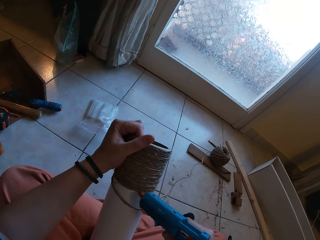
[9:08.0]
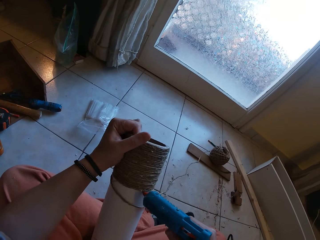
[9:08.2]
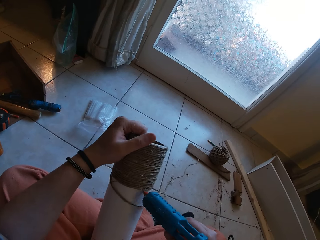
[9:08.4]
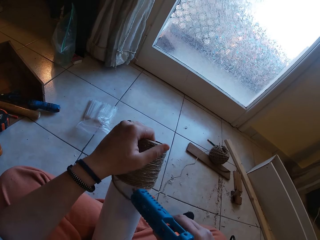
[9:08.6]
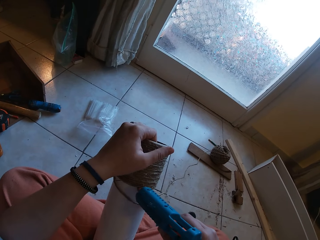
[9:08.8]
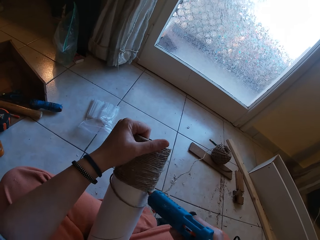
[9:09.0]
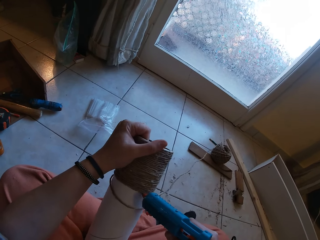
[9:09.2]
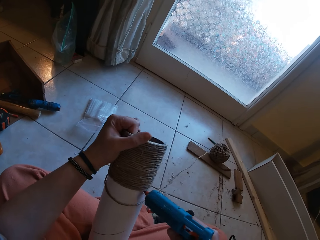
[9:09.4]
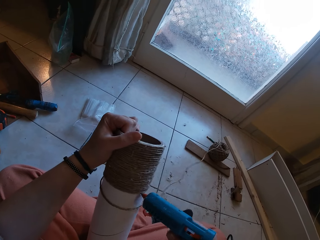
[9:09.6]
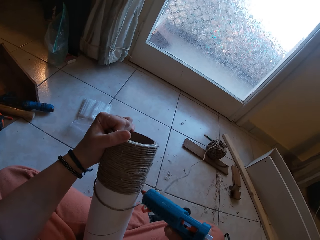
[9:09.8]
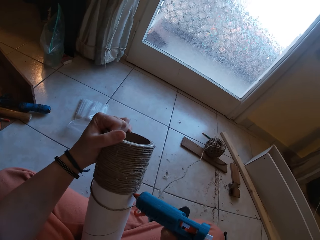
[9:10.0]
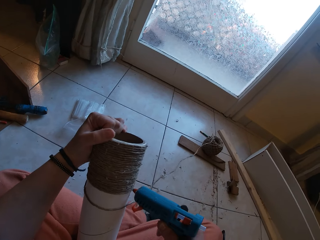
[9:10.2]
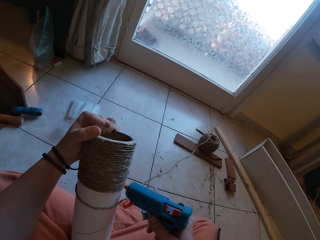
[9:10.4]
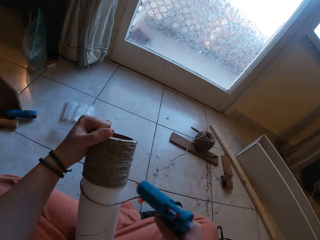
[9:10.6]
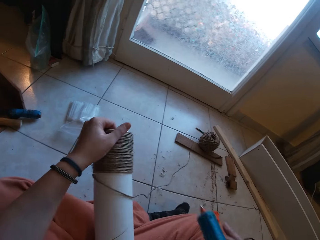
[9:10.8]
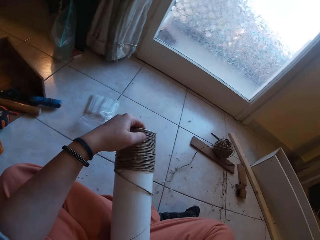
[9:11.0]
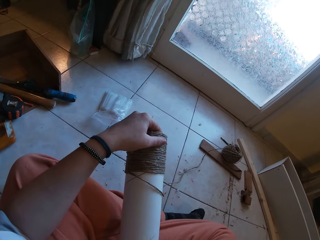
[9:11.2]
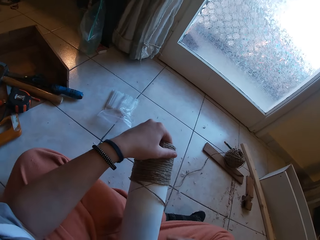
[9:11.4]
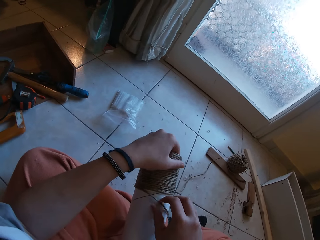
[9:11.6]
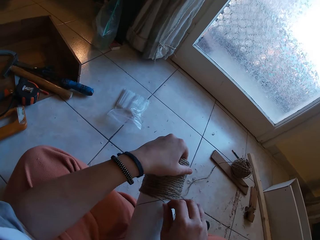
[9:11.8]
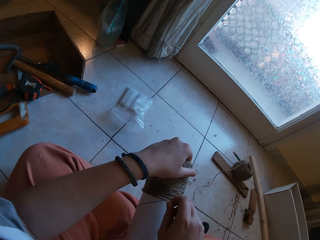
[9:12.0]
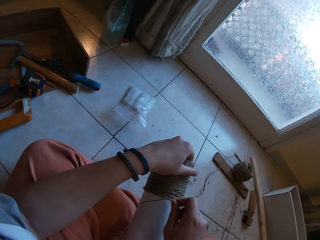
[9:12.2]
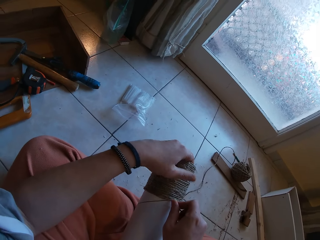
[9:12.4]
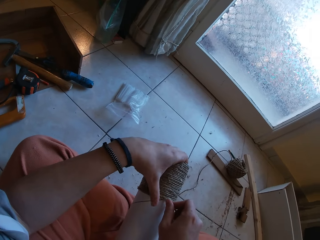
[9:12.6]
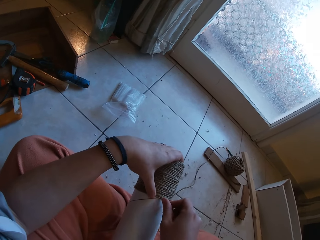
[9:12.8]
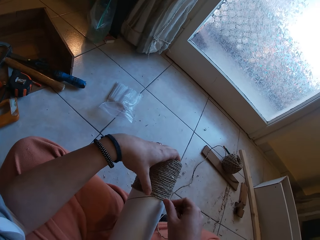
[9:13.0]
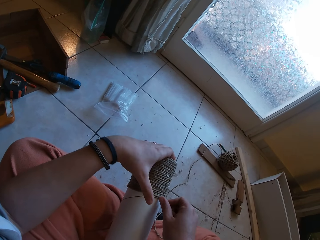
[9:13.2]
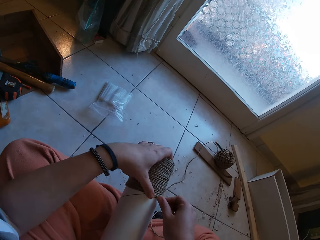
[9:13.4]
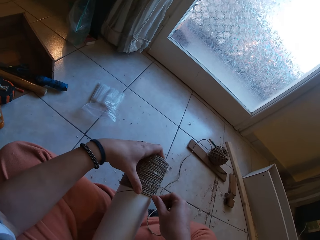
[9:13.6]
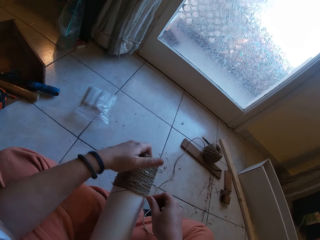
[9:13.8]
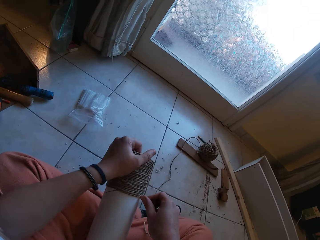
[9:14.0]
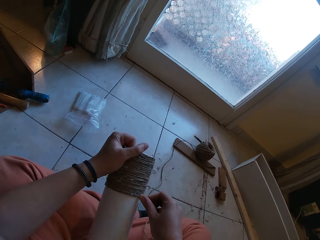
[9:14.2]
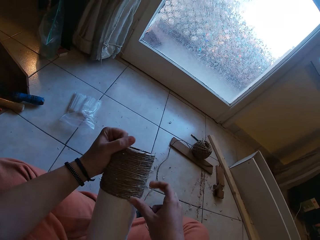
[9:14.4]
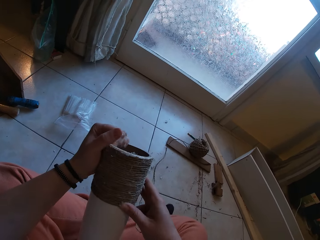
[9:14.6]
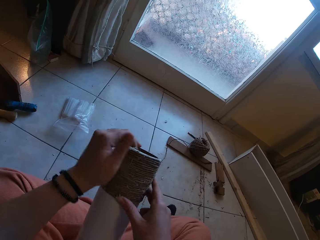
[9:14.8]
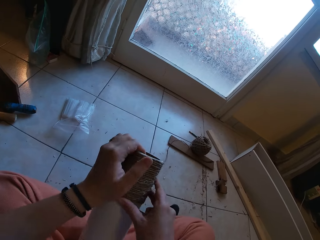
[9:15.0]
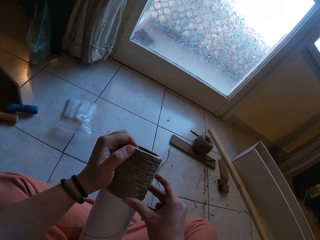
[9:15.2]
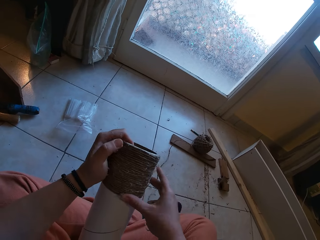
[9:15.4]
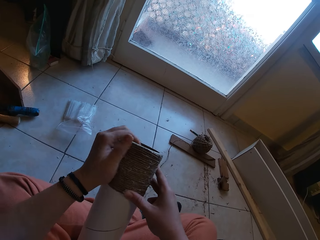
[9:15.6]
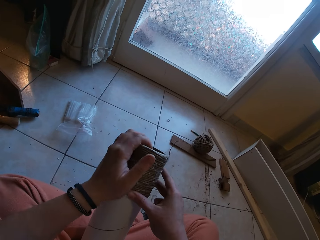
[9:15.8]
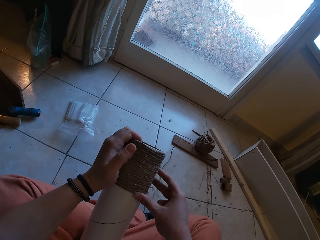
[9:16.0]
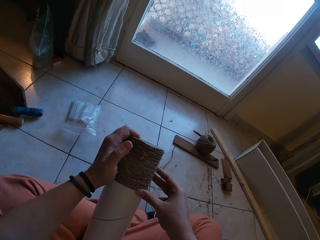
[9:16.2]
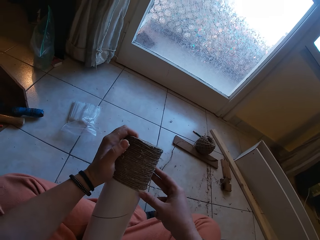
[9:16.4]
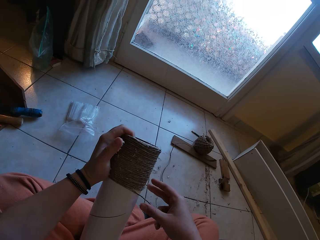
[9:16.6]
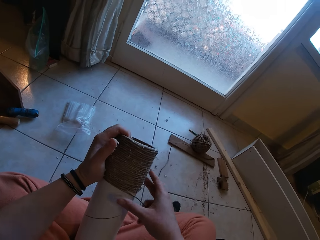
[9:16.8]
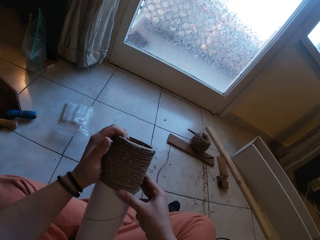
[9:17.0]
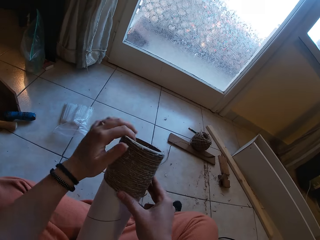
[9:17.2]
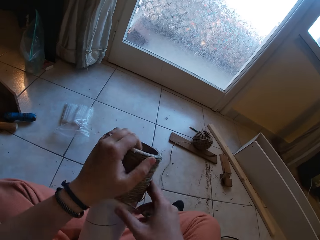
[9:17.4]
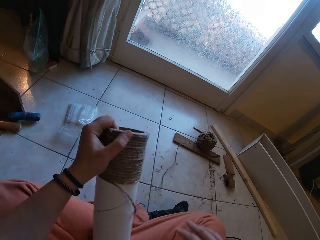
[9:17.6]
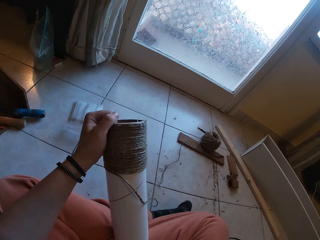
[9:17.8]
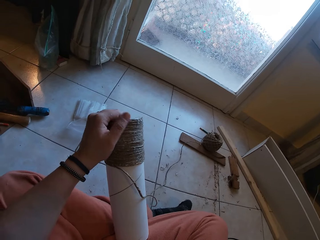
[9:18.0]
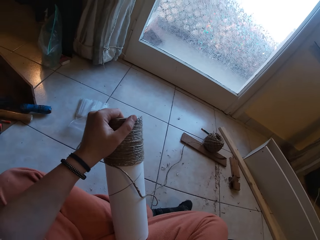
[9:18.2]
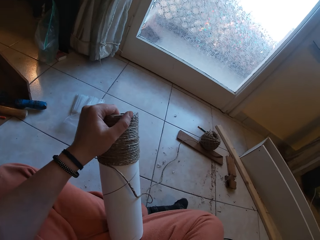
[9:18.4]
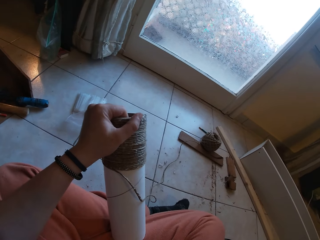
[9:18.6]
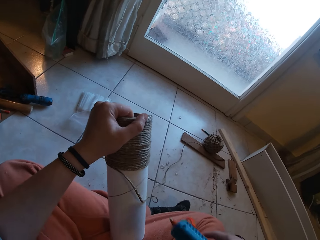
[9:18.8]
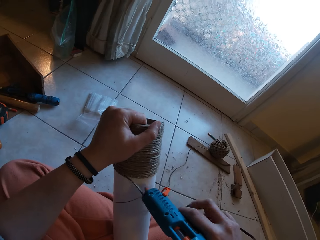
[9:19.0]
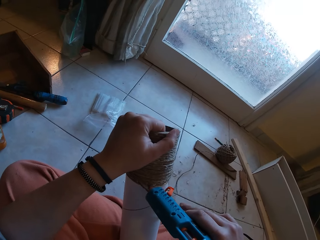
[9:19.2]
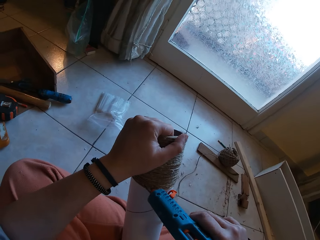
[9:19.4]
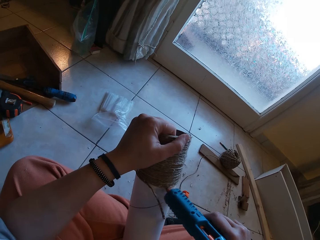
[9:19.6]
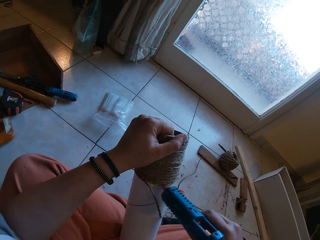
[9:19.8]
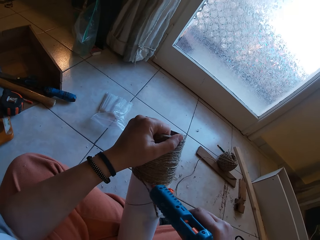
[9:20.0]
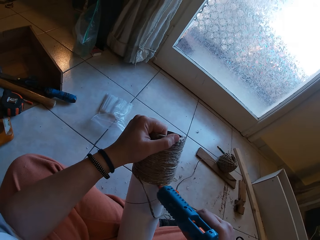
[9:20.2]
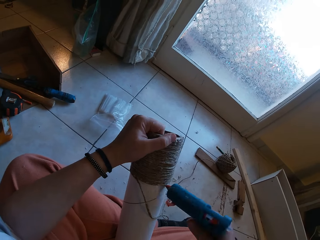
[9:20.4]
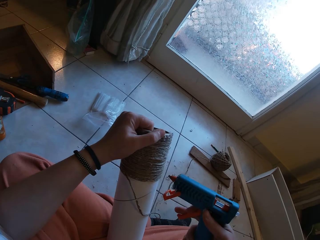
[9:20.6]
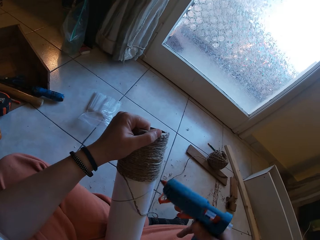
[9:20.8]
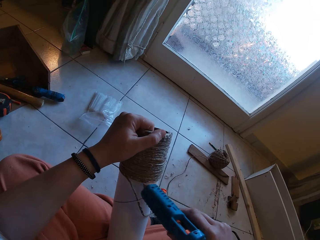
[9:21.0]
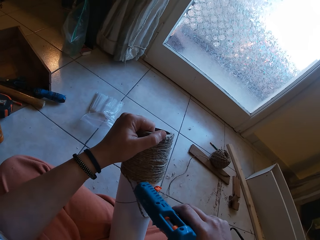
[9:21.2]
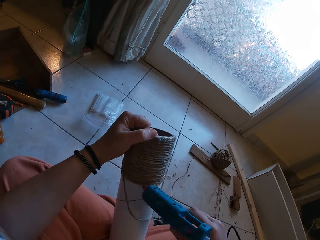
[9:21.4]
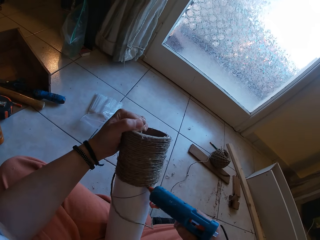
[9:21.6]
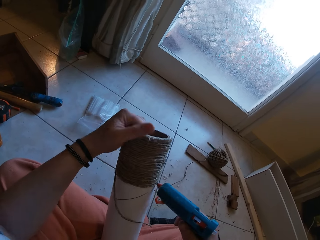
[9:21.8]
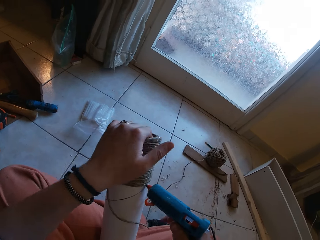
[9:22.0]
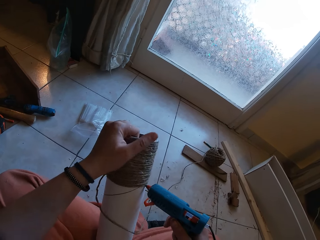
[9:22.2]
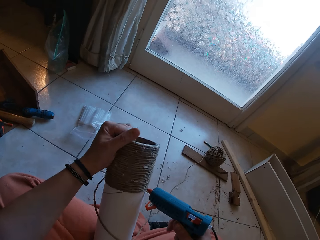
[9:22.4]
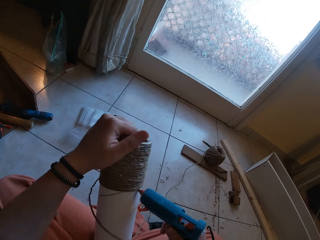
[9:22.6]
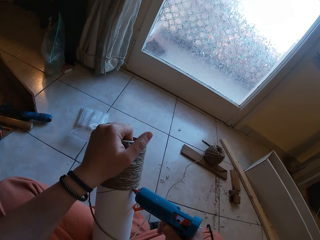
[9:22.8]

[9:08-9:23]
The camera wearer puts the glue gun on the lap. He fits the sisal yarn around the paper tube. He gums the rope on the craft with both hands. He picks up the gun. He applies glue on the yarn with the glue gun in his right hand.

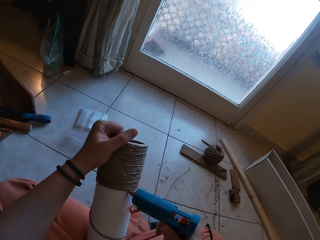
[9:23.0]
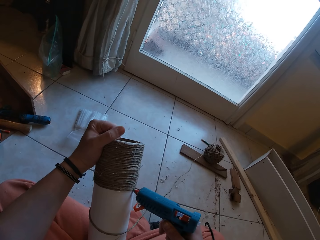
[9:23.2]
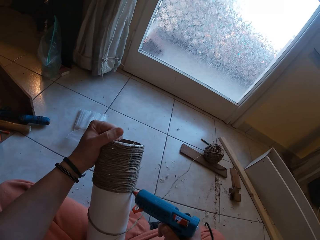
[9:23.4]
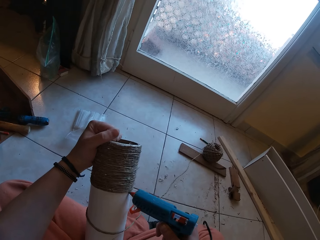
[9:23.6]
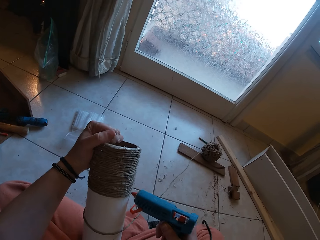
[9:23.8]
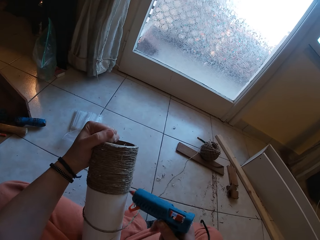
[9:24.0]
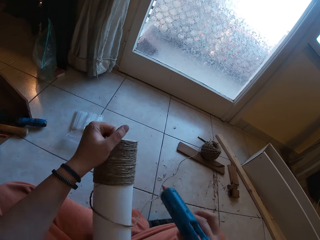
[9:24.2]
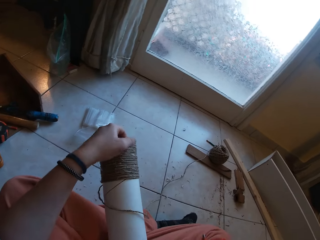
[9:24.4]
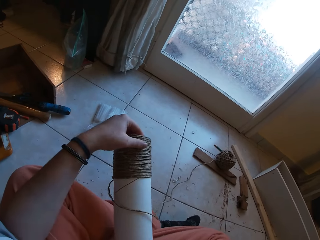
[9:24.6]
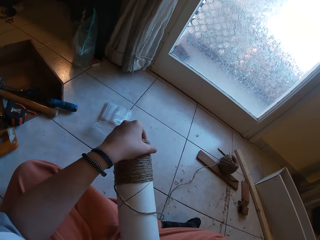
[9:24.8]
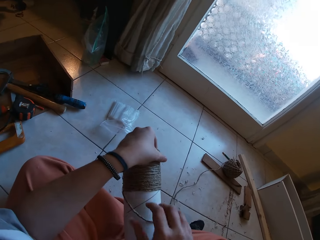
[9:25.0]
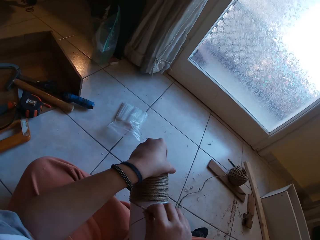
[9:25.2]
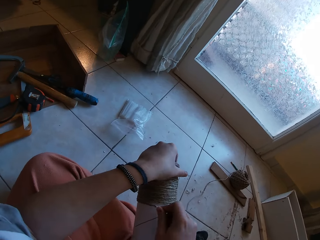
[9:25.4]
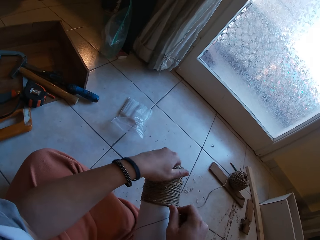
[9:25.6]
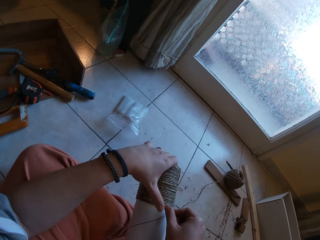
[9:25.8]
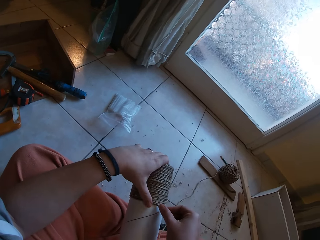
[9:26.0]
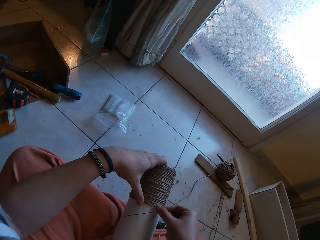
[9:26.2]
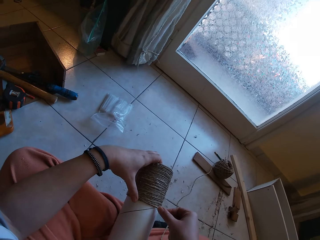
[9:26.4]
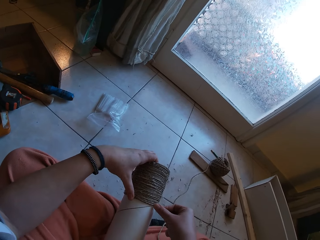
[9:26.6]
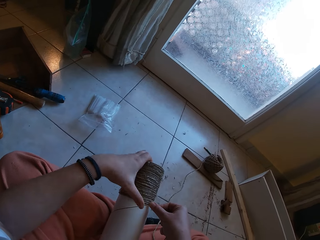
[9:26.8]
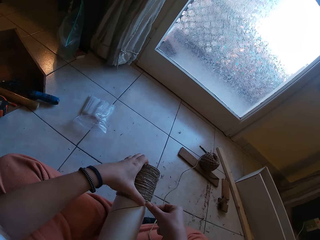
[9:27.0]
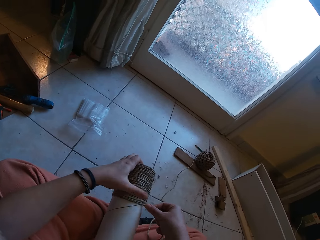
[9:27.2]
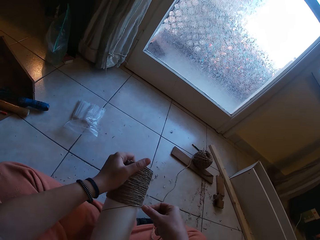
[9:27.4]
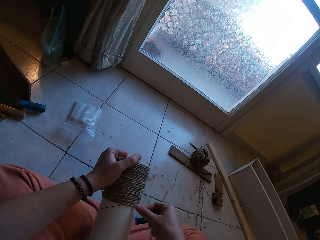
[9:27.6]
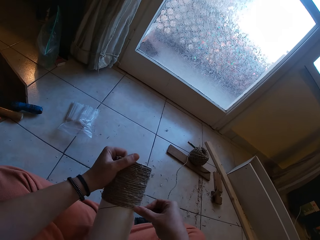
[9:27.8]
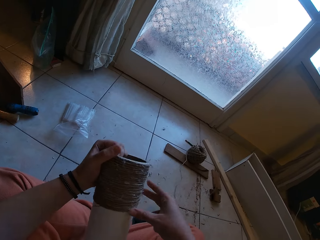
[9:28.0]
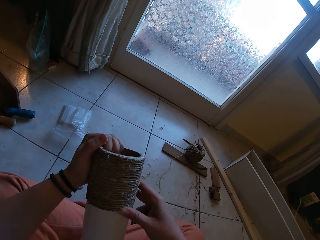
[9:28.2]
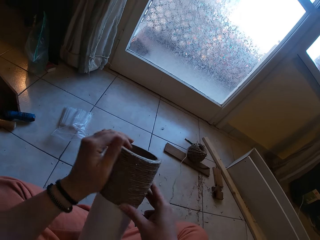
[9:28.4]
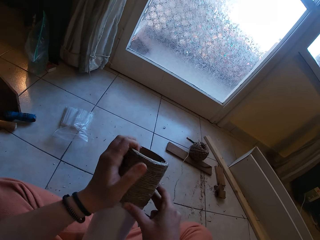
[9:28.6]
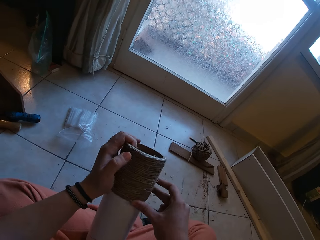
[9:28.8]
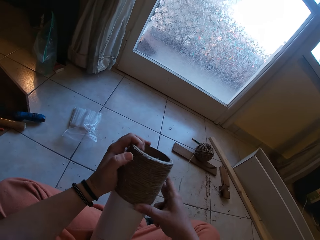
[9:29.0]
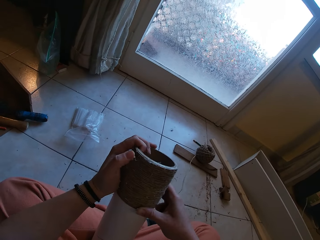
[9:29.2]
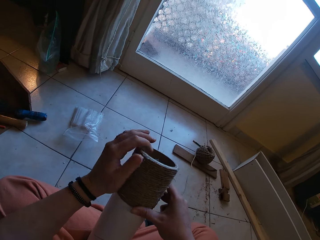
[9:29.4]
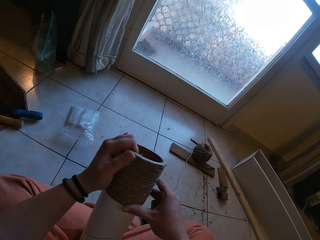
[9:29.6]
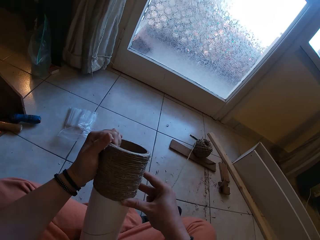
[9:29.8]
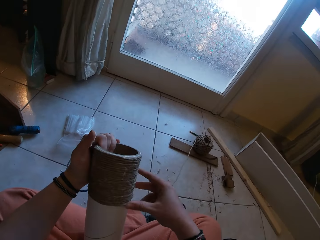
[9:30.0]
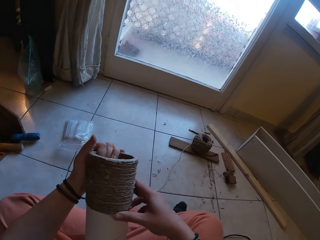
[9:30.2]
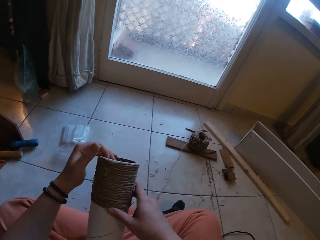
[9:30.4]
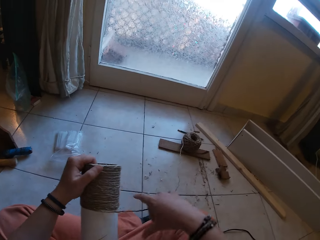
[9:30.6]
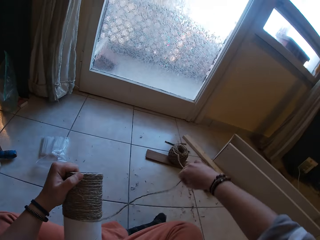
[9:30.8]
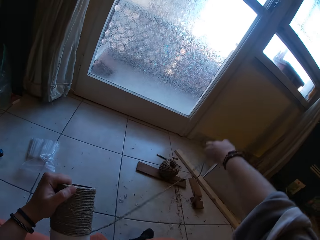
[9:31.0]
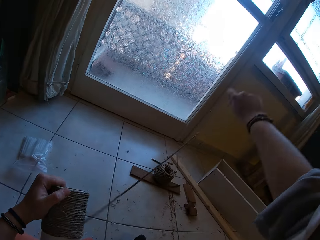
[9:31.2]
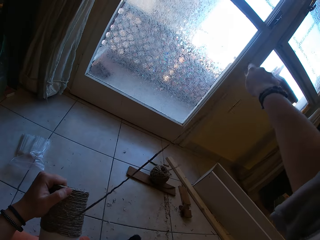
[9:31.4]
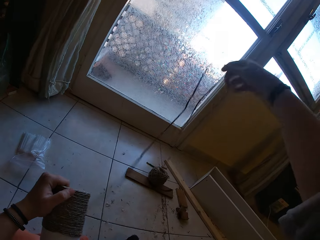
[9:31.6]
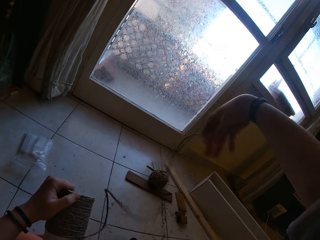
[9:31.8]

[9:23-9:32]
The camera wearer drops the glue. He glues the yarn around the yarn cylinder gently with both hands. He rolls the rope around the box. He draws out the yarn from a coil on the floor with his right hand.
